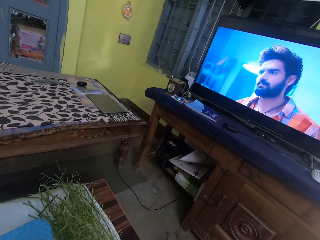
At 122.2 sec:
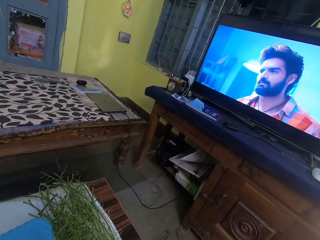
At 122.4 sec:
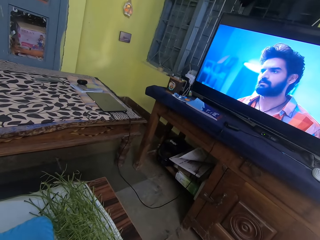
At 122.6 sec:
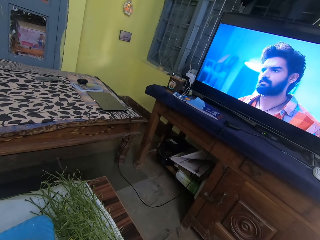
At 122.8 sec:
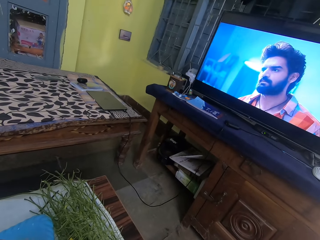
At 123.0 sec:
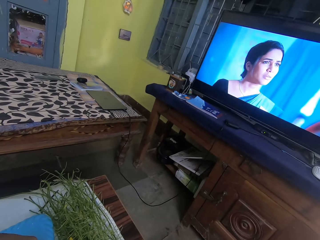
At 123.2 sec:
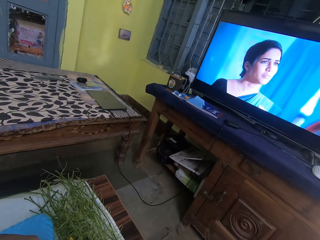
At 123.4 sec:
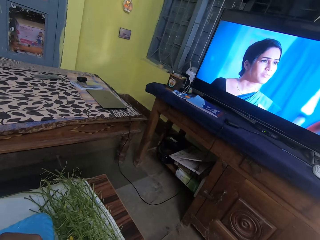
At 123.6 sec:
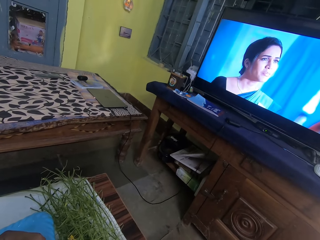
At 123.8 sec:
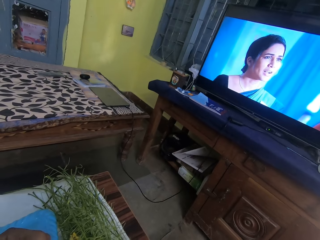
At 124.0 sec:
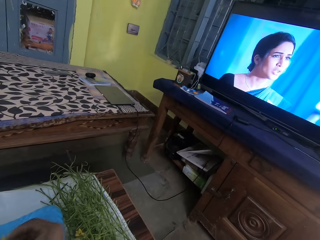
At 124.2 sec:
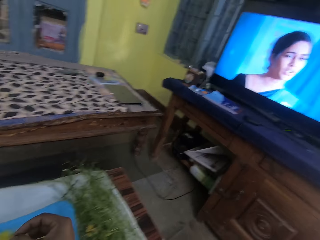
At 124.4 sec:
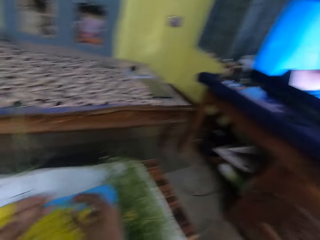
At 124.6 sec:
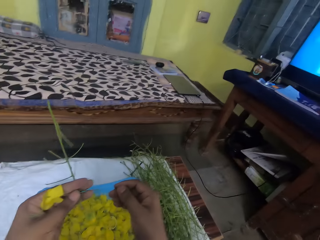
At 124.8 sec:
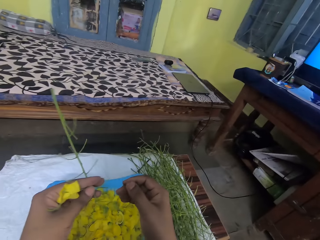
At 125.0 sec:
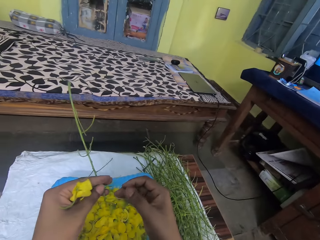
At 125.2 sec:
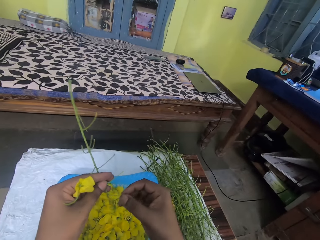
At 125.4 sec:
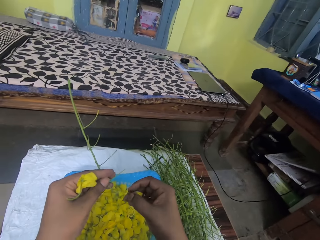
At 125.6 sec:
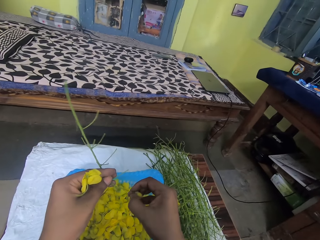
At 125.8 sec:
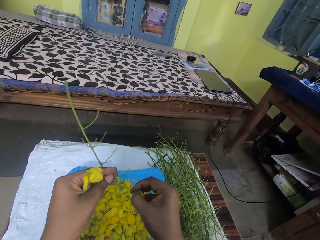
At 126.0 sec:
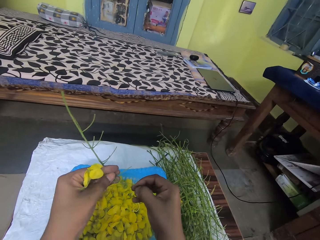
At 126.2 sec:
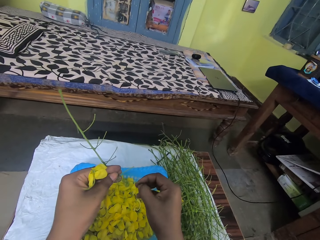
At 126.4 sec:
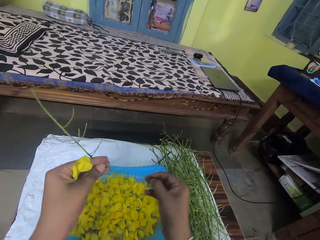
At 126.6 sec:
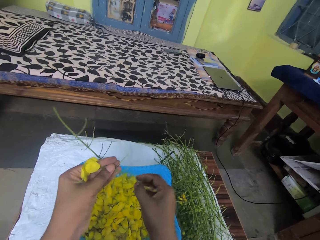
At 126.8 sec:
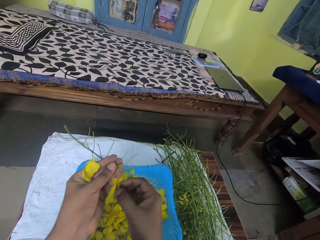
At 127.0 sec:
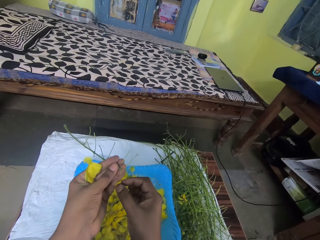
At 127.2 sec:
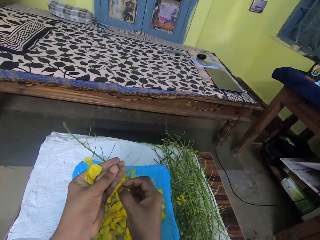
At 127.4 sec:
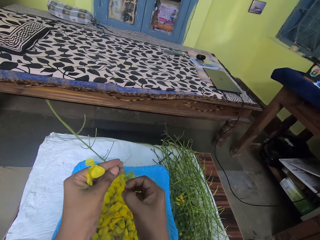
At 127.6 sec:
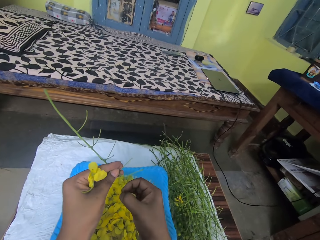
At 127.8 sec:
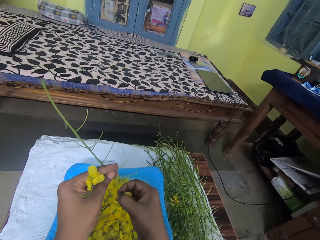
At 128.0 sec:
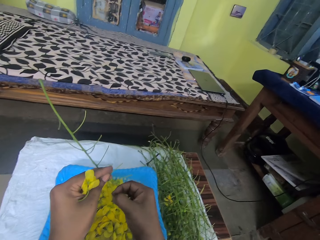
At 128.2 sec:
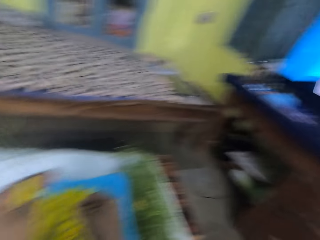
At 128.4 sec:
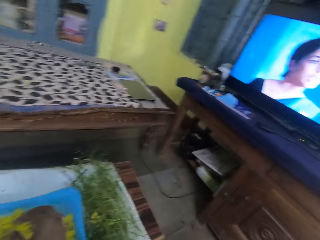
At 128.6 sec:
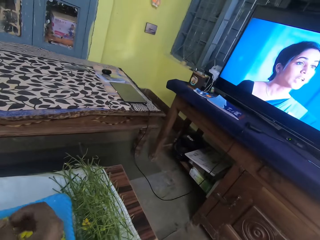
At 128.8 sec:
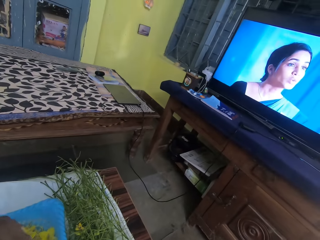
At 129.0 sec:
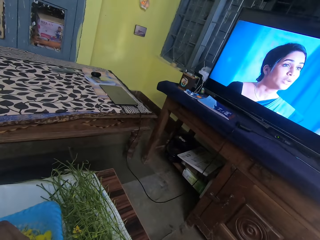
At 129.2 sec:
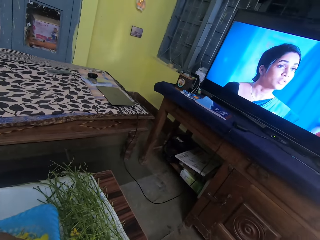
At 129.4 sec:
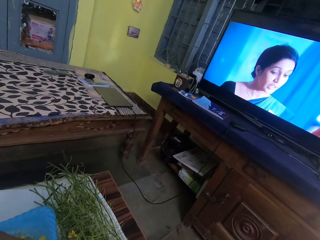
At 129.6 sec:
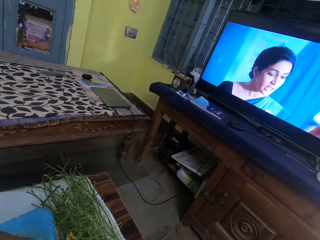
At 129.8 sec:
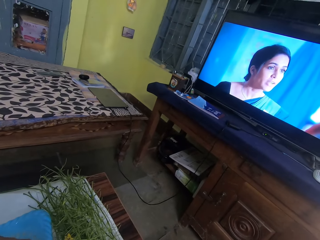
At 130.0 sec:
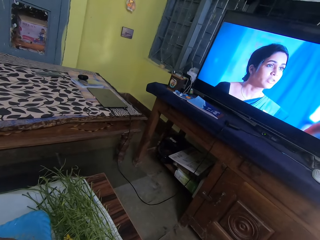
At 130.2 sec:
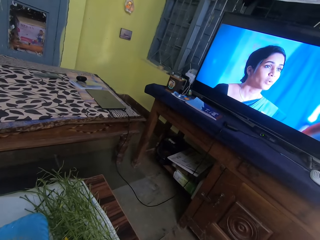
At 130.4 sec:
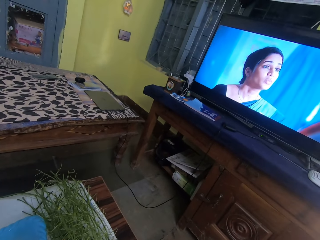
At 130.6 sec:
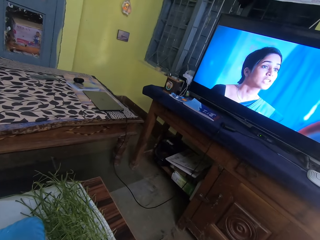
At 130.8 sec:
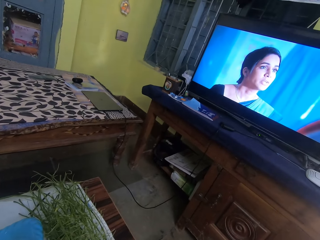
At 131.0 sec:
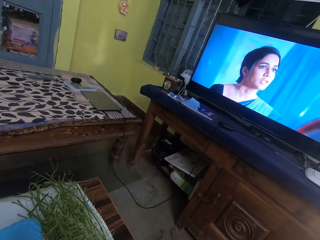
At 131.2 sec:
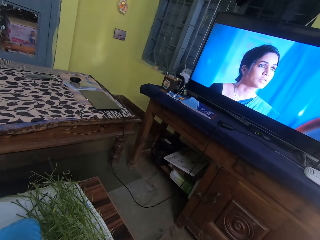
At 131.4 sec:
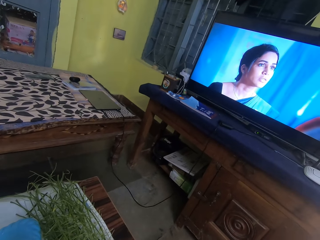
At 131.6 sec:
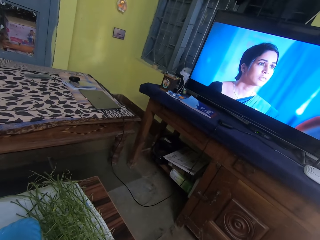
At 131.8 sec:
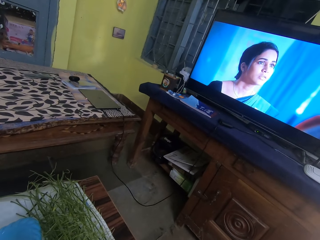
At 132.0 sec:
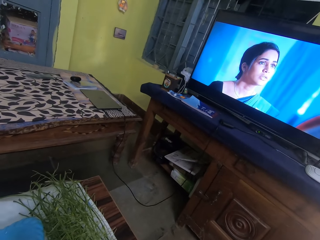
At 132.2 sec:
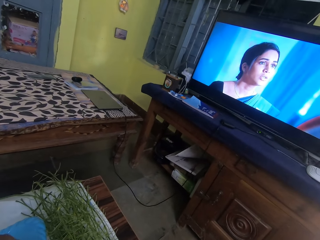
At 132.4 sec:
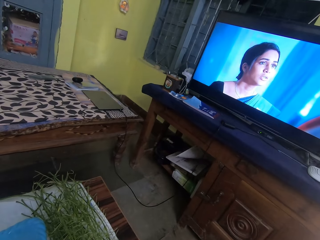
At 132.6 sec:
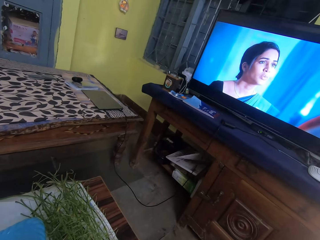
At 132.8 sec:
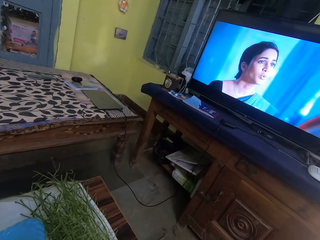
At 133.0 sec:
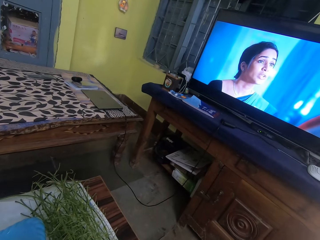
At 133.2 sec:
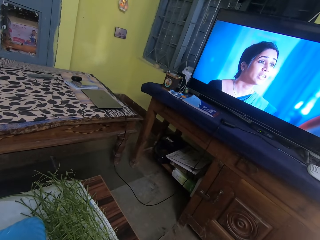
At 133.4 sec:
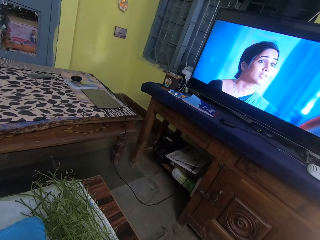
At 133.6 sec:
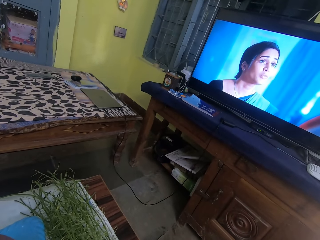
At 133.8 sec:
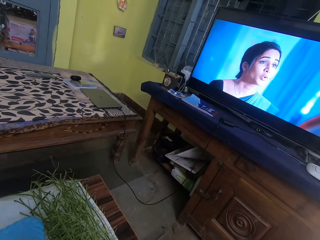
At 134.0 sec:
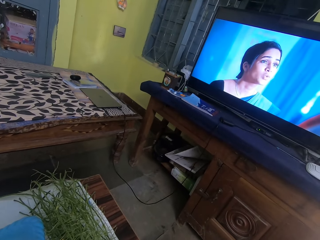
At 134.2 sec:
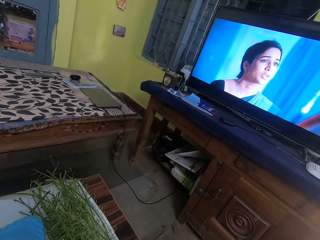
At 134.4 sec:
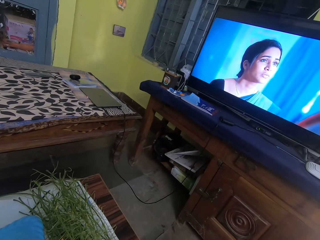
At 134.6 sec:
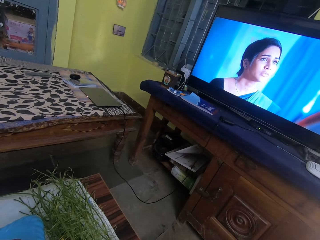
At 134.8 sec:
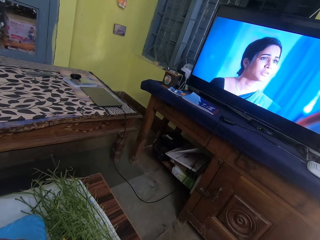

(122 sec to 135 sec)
The camera wearer plucks a flower from a twig. They drop the flower into a plastic bowl. They pluck a flower from the twig and drop the flower into the plastic bowl. They watch the TV.

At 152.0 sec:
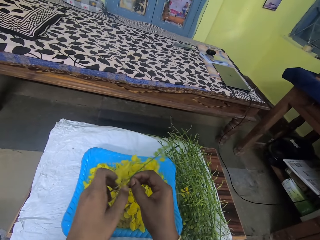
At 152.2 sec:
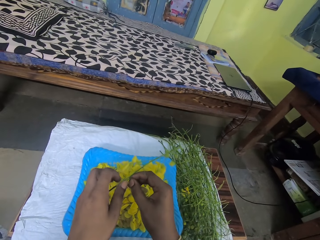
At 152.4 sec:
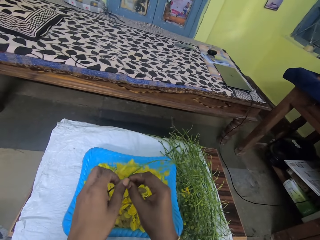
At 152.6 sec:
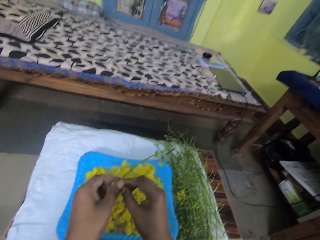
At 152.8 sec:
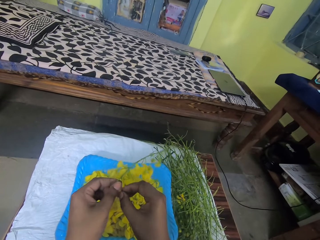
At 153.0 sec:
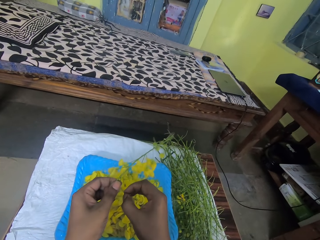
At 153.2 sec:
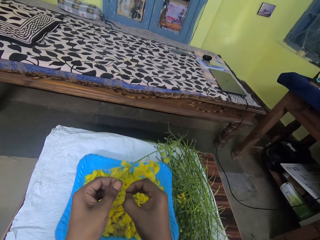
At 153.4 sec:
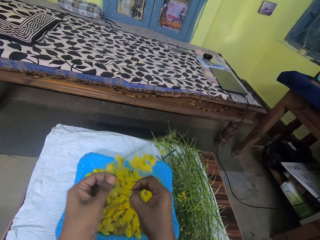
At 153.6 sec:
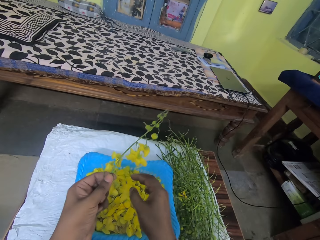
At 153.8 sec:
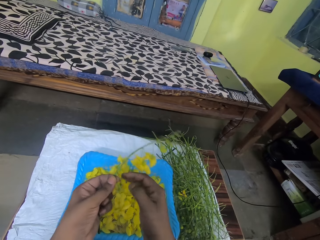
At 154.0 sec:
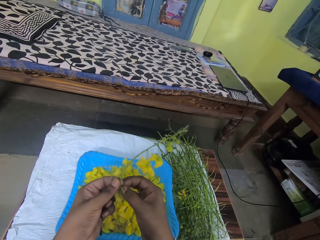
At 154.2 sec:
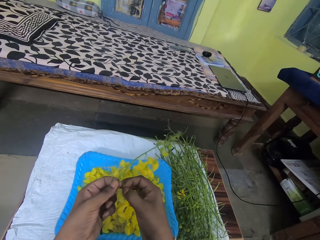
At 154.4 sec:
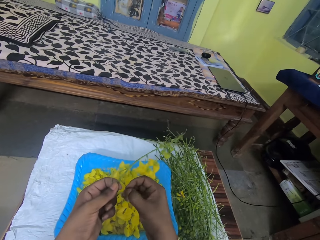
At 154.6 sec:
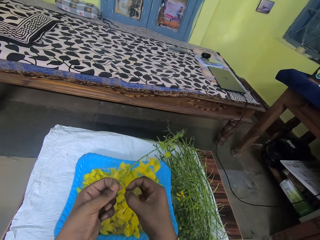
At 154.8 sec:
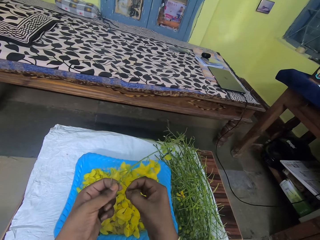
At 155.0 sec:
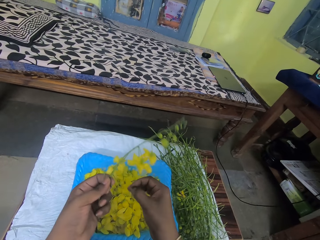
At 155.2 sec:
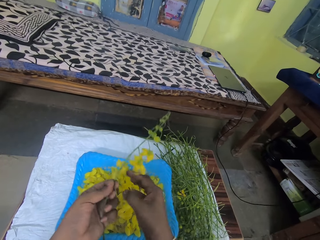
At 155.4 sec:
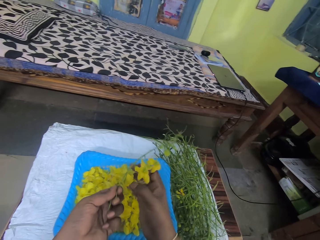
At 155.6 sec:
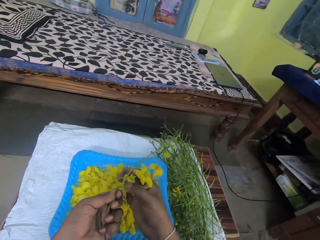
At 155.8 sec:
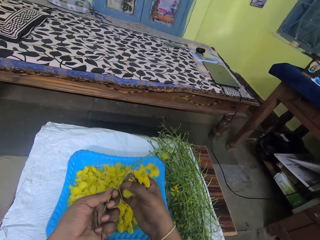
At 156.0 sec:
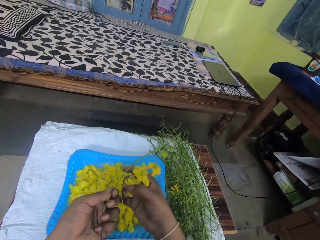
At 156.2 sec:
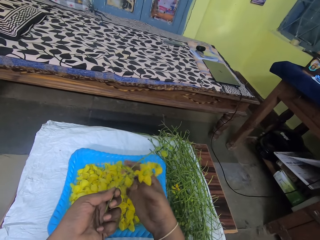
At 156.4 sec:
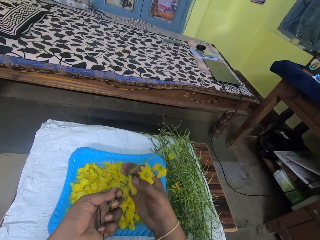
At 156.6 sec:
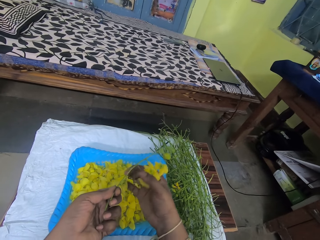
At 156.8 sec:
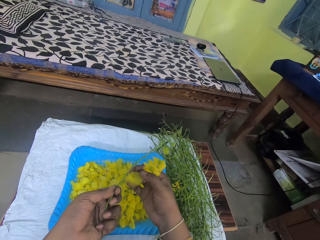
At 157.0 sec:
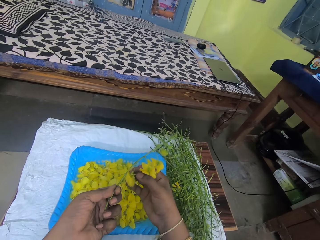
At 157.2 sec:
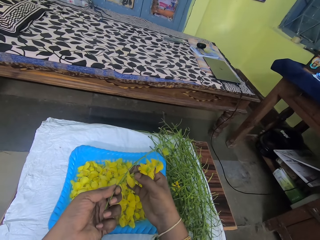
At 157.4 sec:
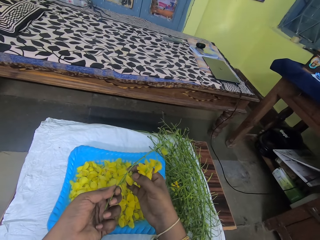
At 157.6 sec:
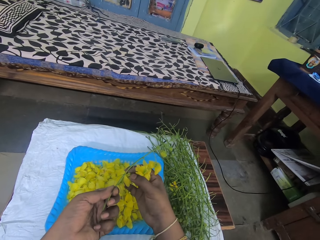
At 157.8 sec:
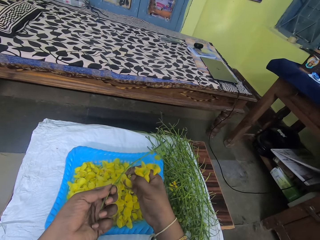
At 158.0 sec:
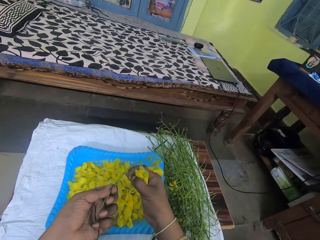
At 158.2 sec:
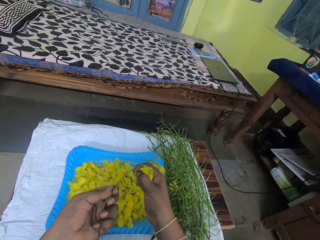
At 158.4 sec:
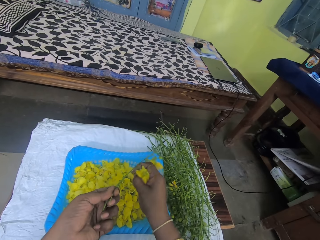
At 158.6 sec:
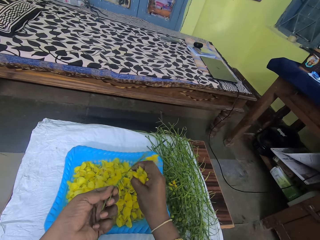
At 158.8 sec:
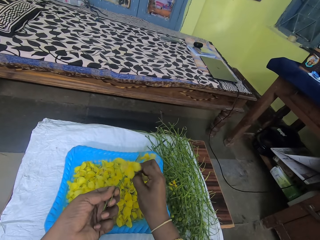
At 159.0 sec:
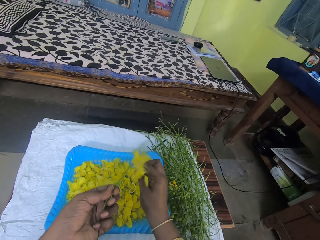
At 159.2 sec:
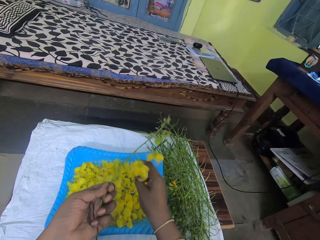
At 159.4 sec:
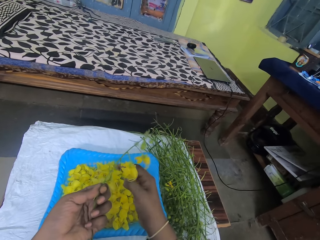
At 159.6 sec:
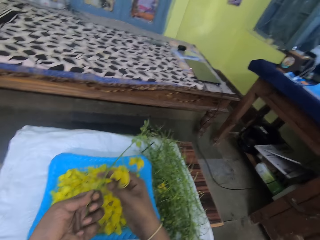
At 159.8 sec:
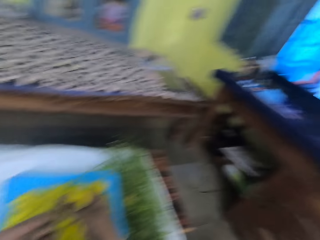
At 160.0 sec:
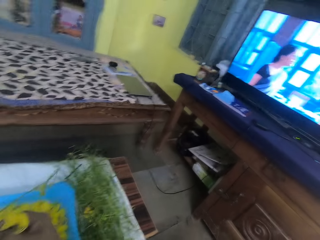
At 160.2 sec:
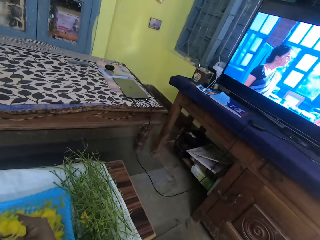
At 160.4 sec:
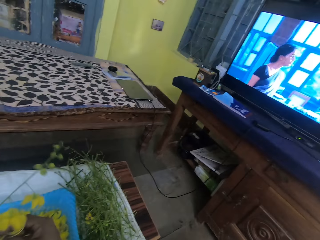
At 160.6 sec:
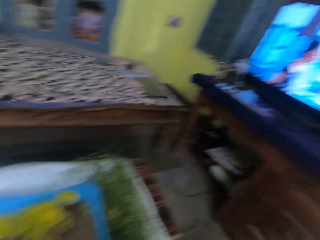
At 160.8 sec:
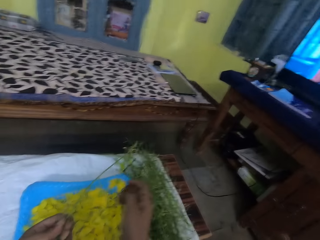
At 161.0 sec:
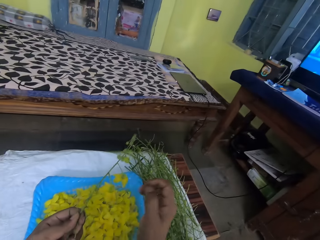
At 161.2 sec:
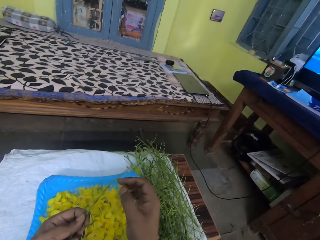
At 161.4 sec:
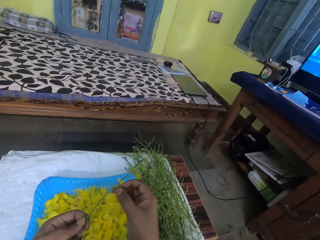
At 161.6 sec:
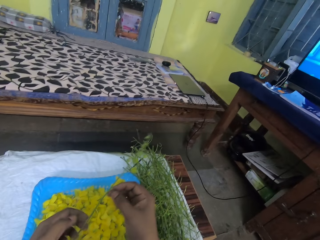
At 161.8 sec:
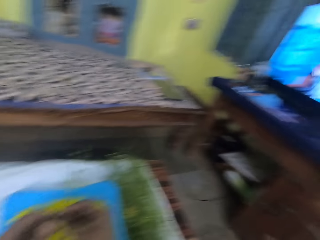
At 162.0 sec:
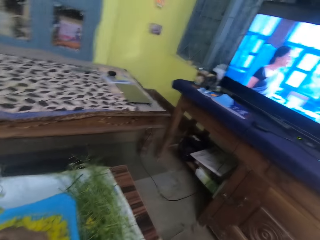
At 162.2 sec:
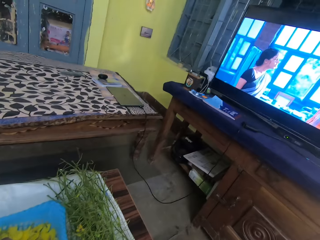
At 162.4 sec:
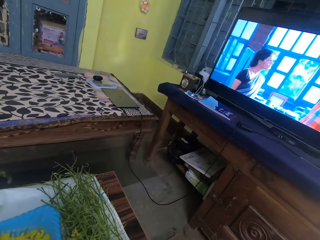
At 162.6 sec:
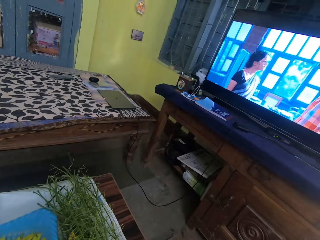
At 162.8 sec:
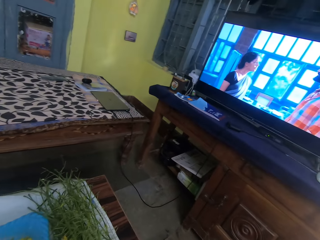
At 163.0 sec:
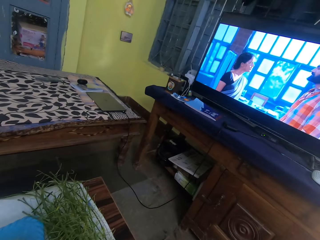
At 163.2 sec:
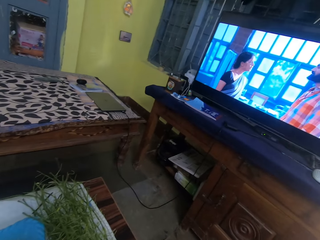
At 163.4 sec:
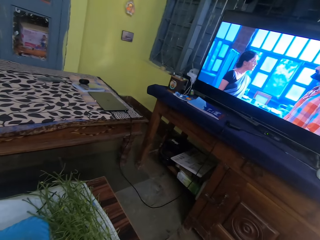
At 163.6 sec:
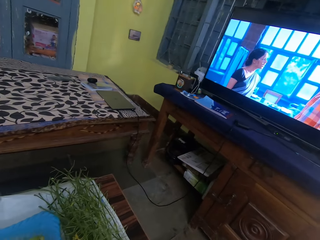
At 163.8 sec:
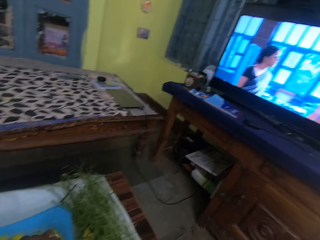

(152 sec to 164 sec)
The camera wearer plucks a flower from a twig. They drop the flower into a plastic bowl. They pluck a flower from the twig and drop the flower into the plastic bowl. They pluck a flower from the twig and drop the flower into the plastic bowl. They watch the TV.
